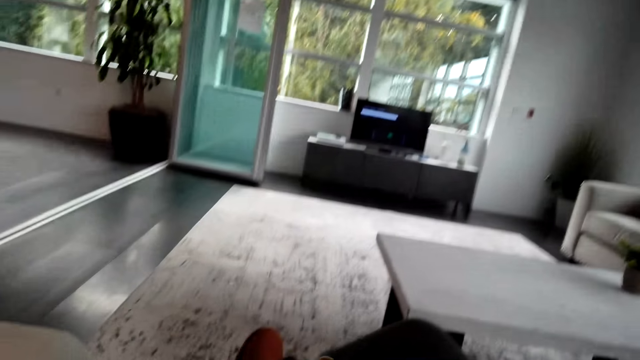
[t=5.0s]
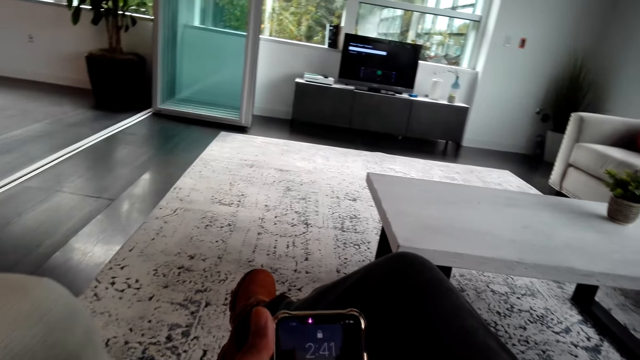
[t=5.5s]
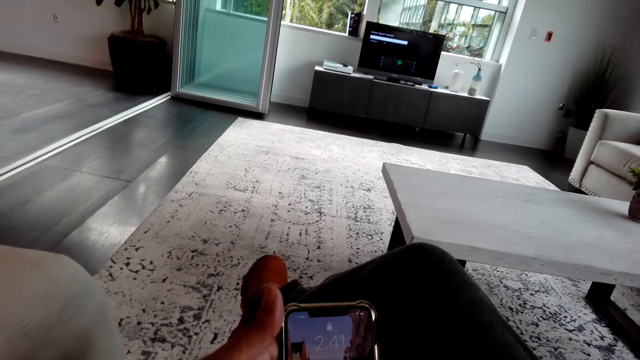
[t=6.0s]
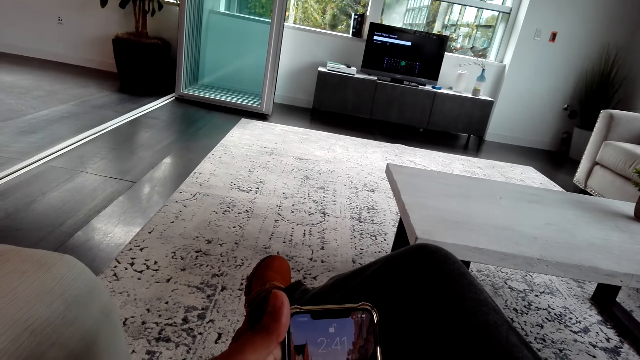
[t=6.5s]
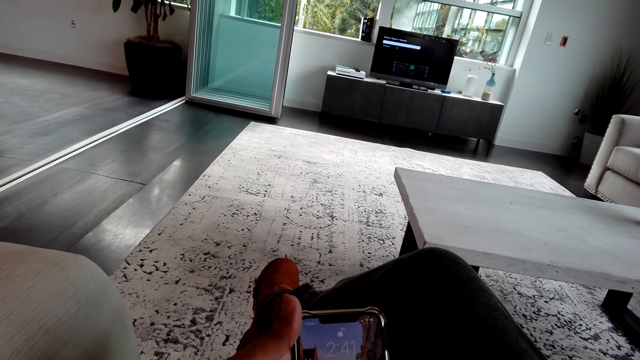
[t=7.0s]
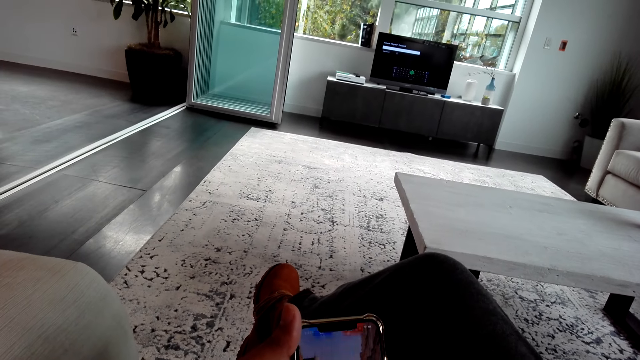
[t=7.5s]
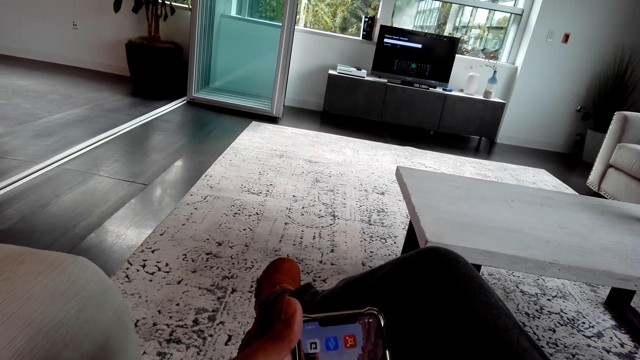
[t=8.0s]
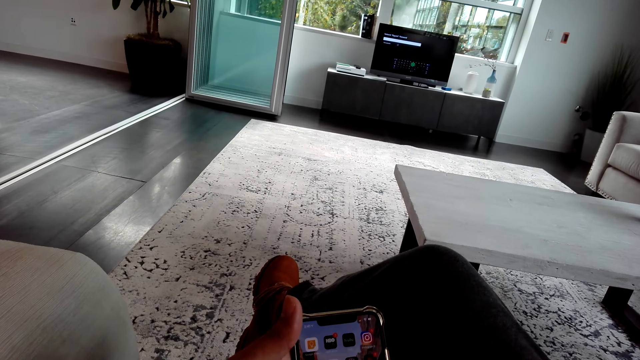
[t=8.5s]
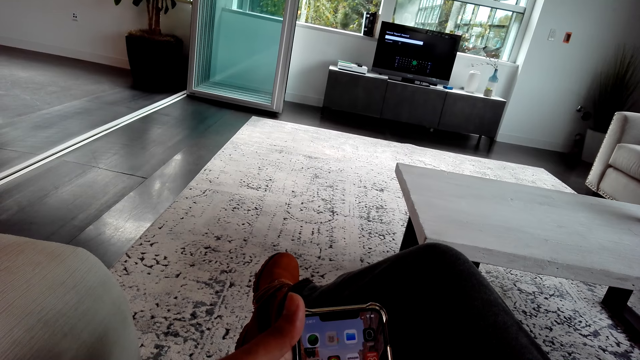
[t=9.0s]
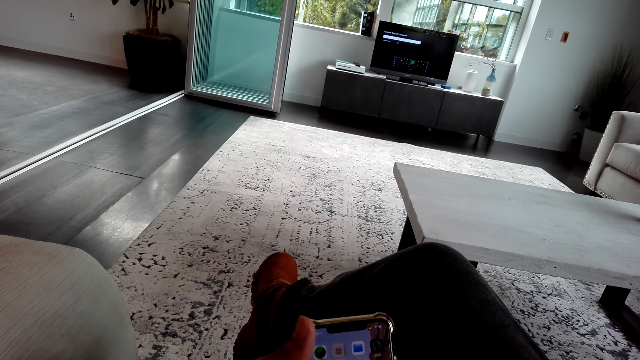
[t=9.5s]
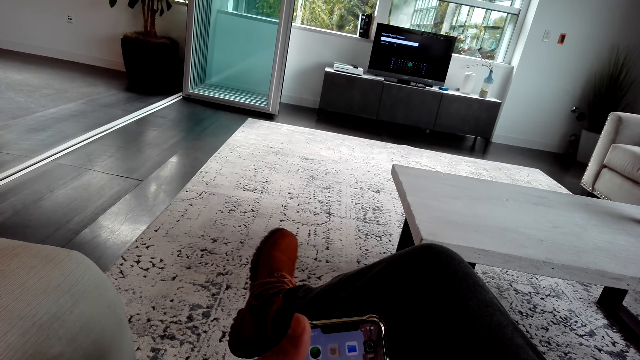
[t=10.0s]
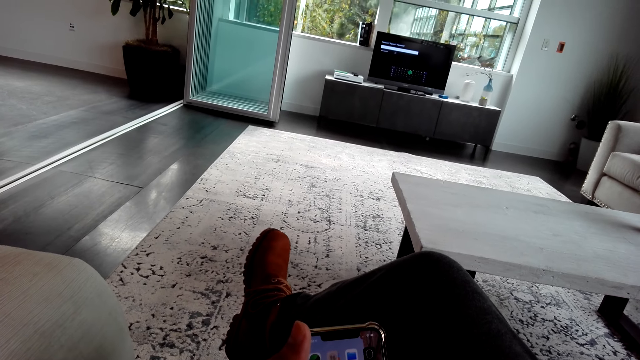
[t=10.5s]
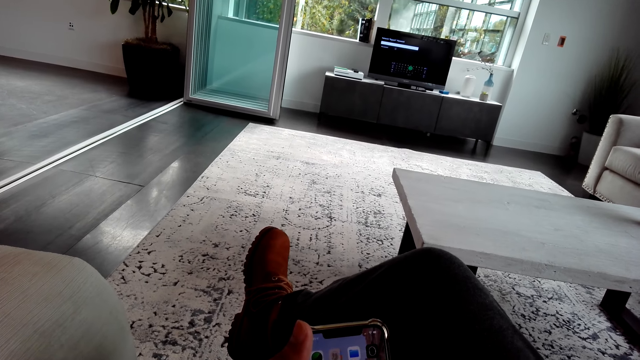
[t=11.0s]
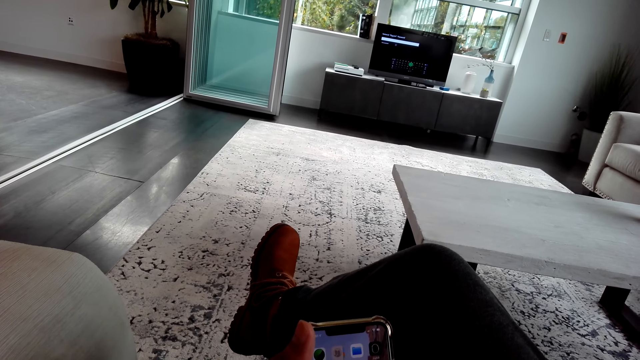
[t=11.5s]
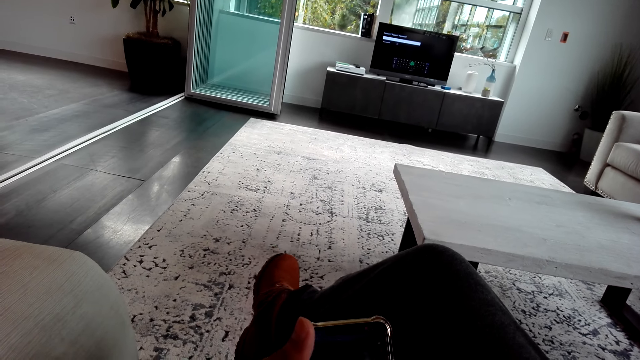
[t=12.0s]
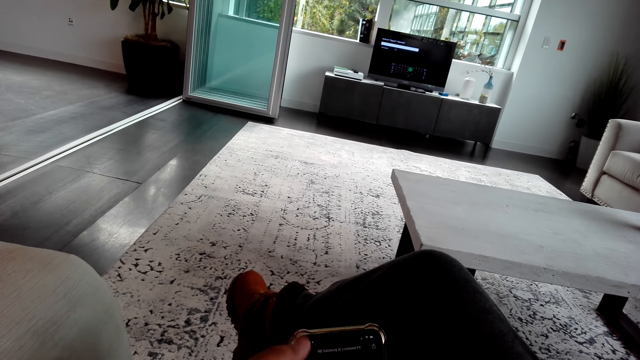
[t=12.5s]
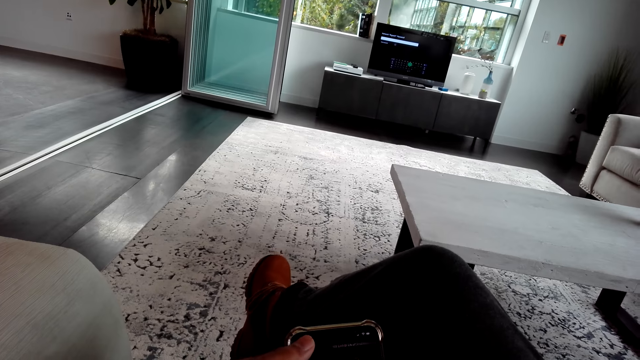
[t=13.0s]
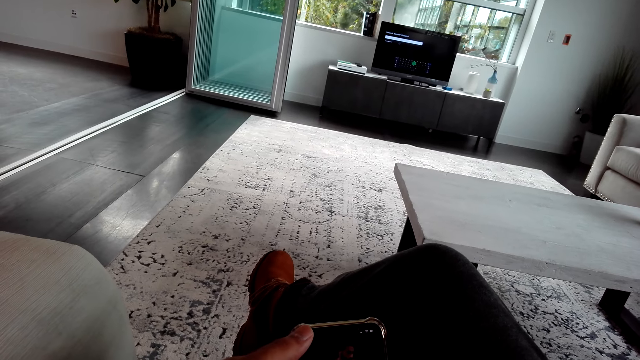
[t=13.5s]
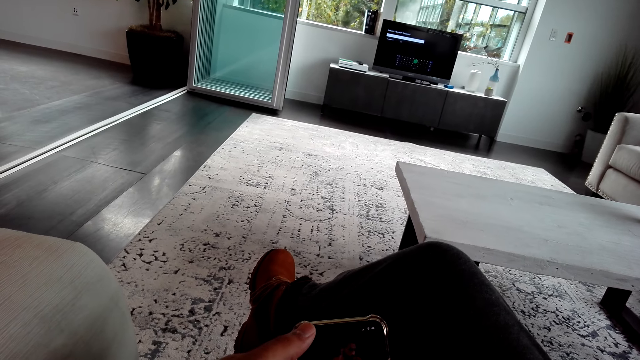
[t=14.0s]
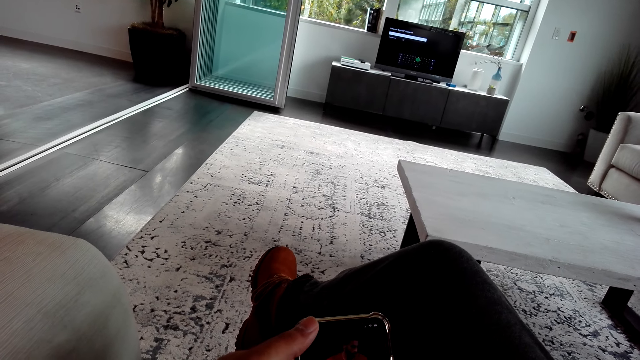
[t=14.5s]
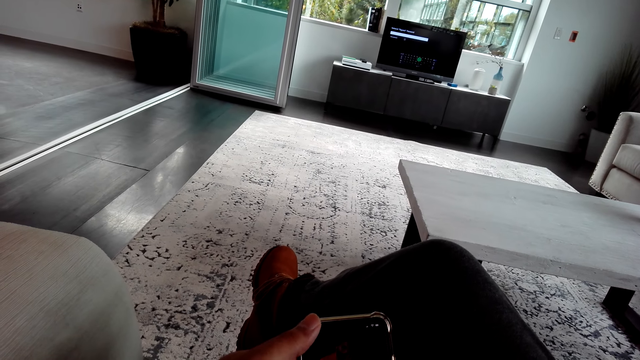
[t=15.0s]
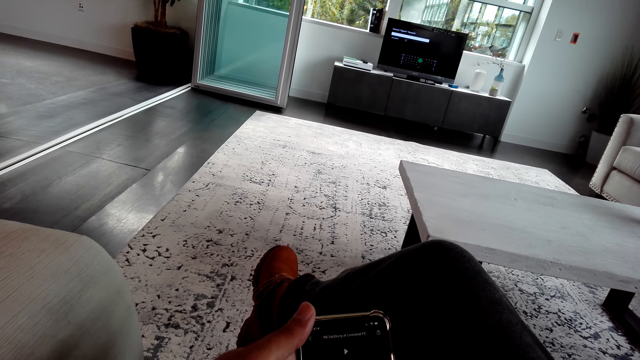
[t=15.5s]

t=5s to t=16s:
The camera wearer holds a phone. They scroll the phone and look at the phone's screen.

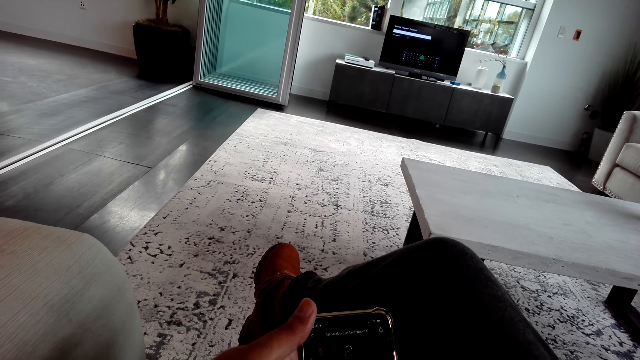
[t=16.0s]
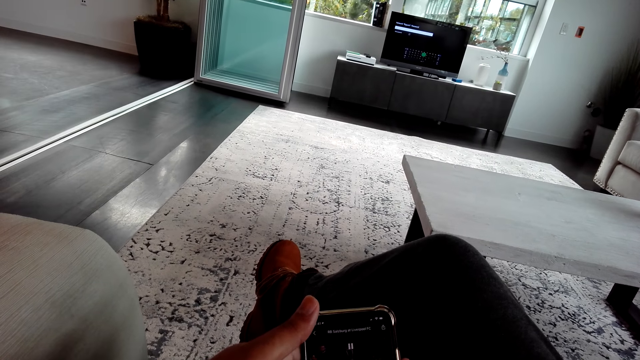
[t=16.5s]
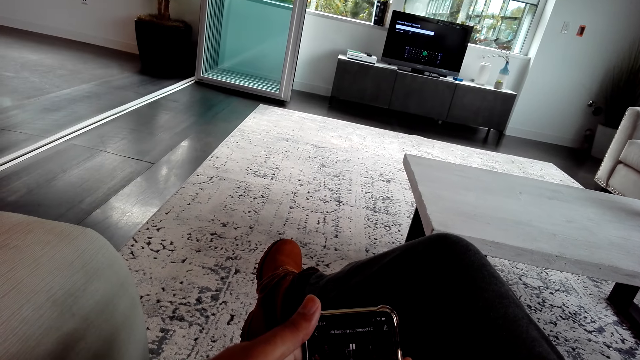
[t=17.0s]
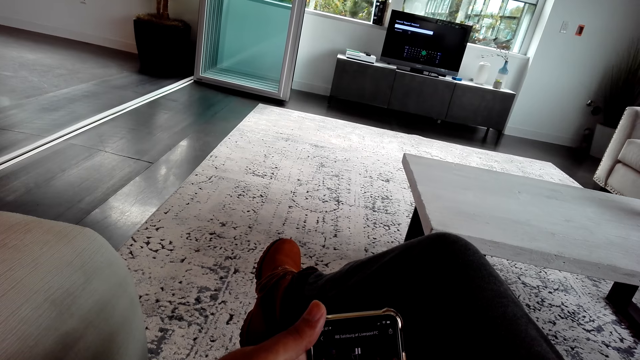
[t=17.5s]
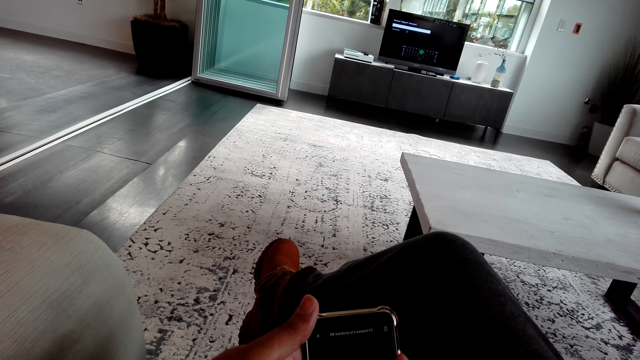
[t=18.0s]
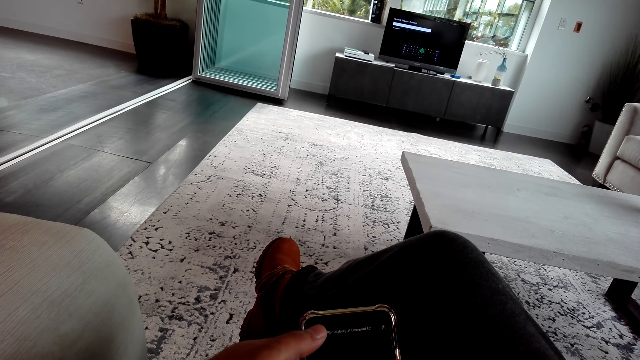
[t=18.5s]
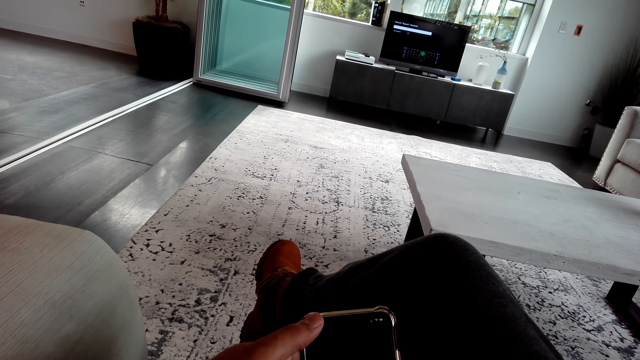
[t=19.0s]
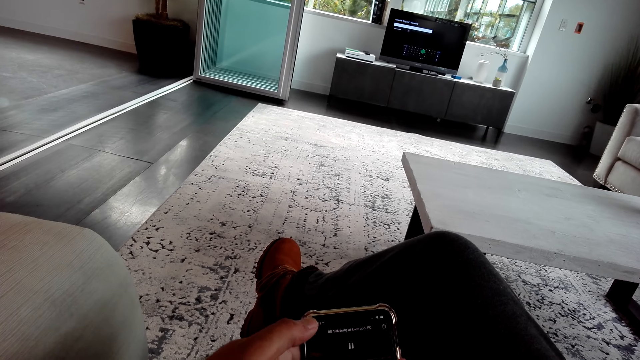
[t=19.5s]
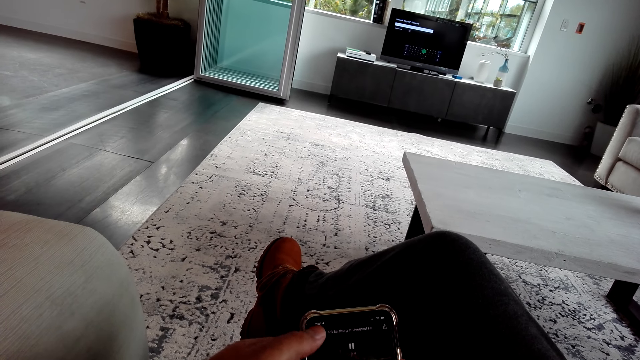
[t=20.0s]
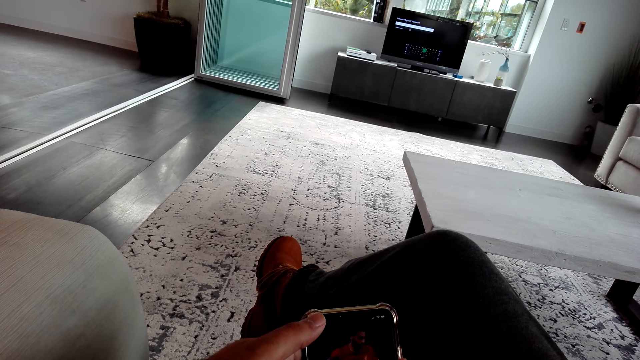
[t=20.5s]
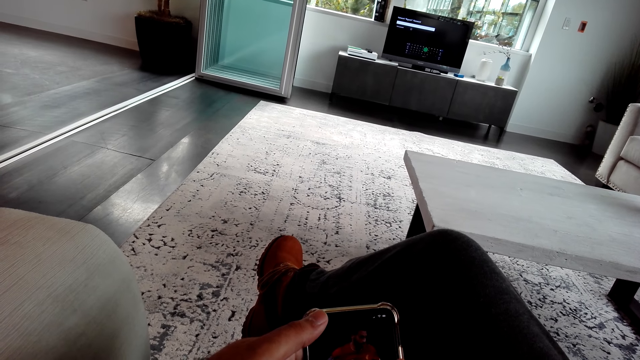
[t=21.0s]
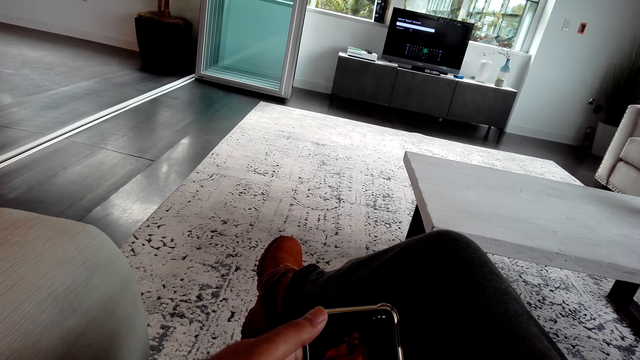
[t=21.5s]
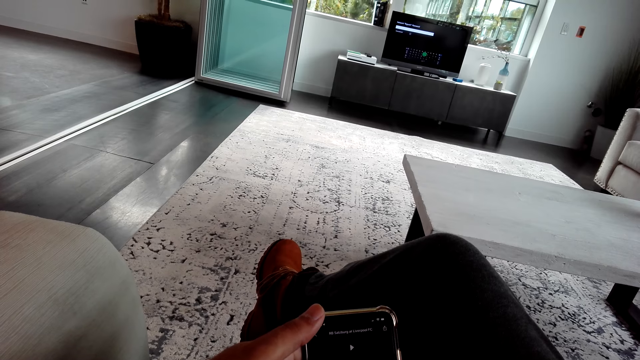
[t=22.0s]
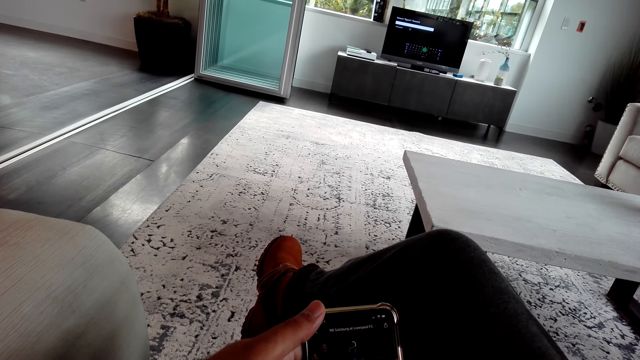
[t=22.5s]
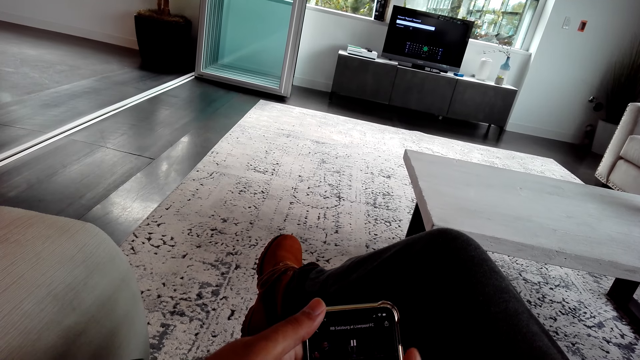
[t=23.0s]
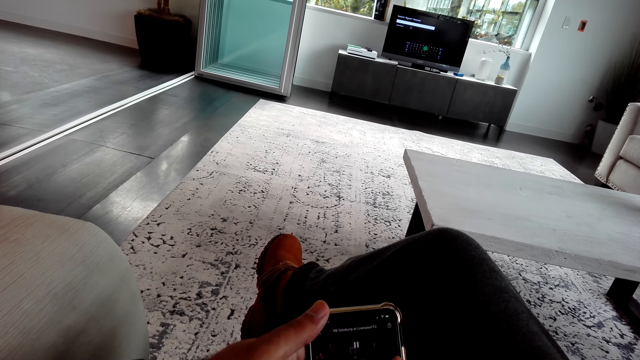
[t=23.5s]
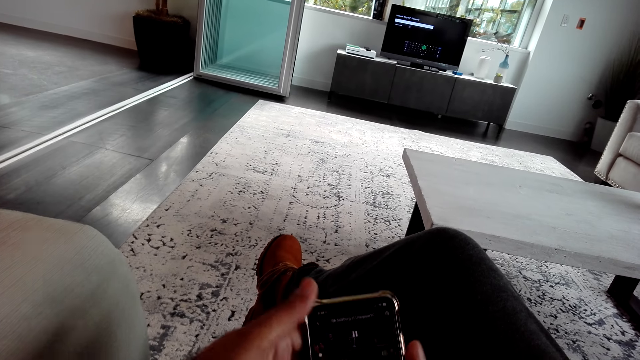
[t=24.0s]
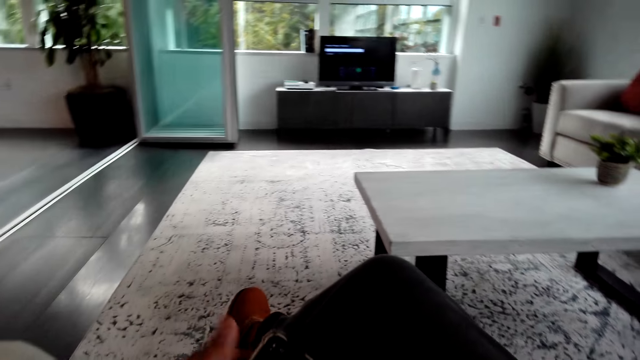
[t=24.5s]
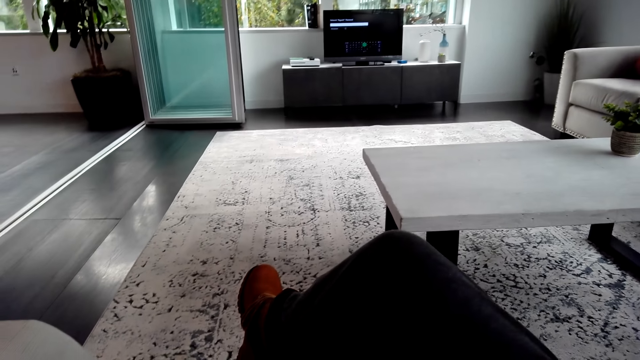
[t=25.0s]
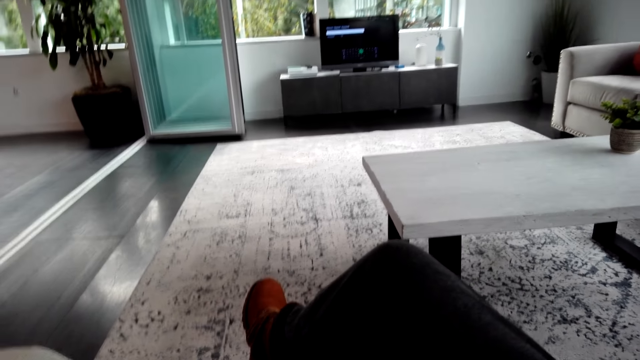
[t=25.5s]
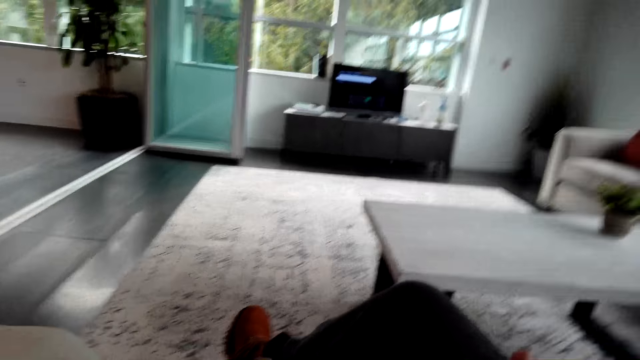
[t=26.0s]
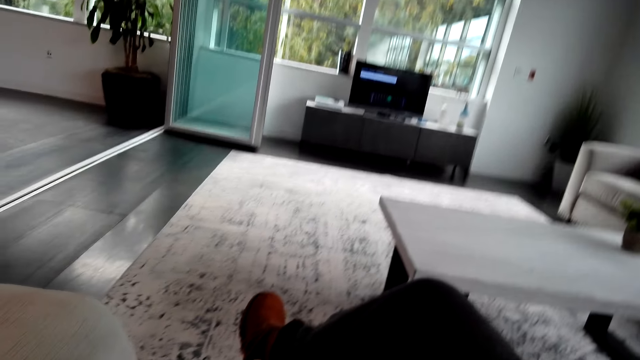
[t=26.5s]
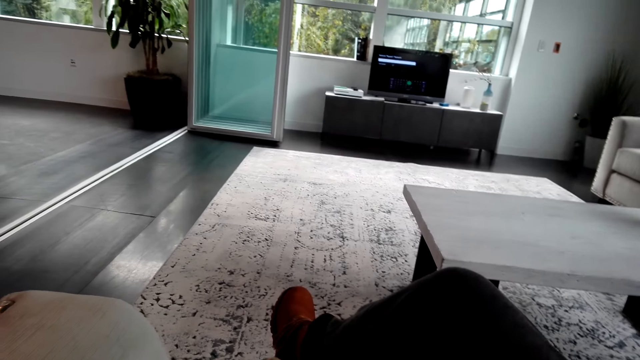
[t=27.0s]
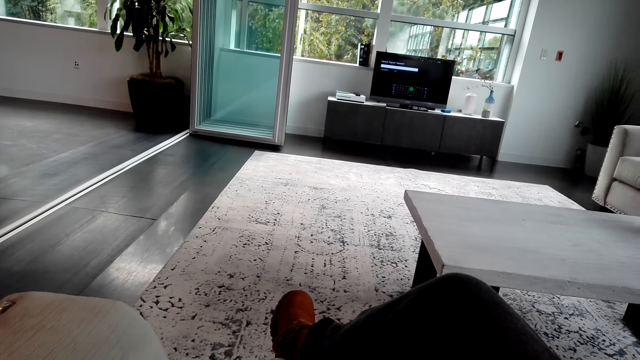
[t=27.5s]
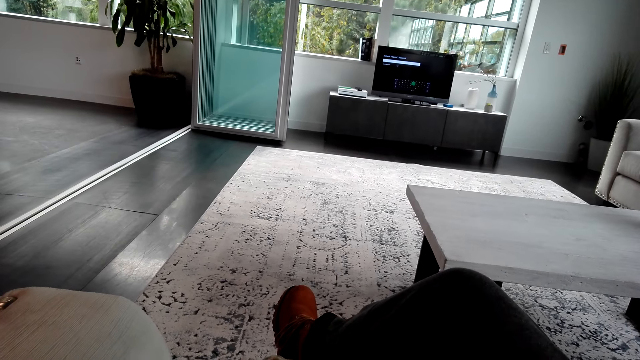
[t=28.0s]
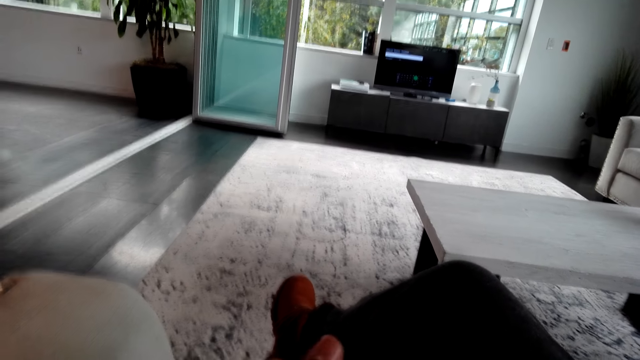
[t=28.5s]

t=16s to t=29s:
The camera wearer swipes on the phone's screen. They move the phone around.
